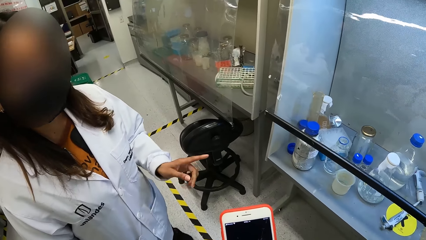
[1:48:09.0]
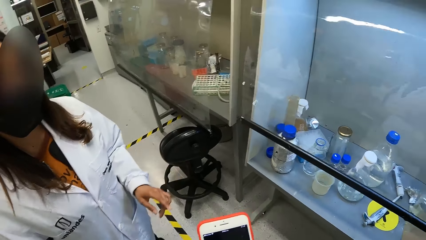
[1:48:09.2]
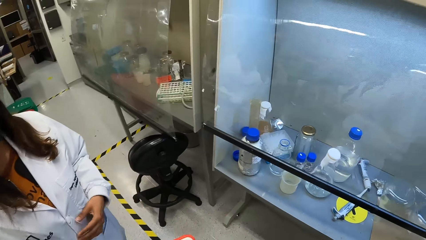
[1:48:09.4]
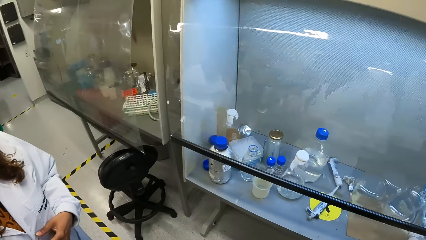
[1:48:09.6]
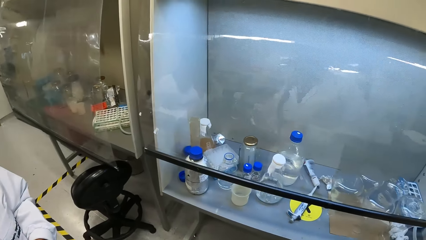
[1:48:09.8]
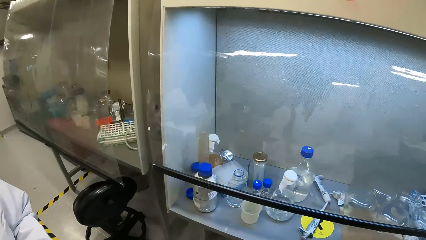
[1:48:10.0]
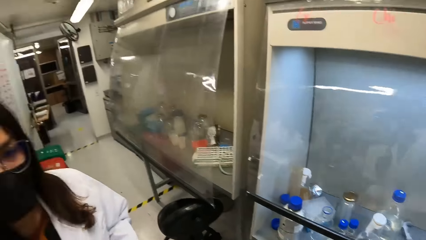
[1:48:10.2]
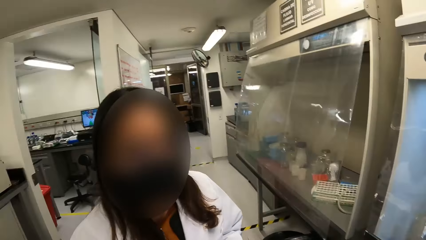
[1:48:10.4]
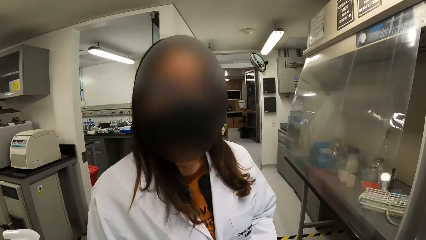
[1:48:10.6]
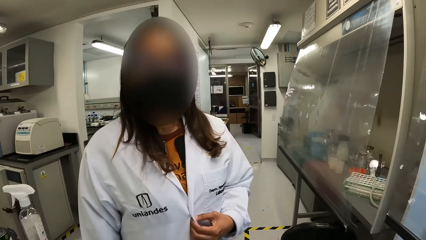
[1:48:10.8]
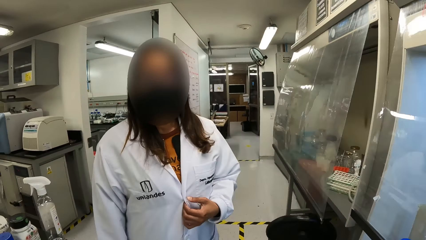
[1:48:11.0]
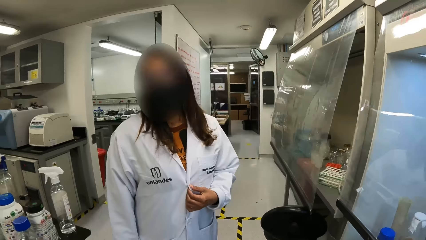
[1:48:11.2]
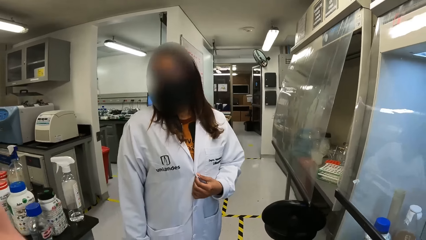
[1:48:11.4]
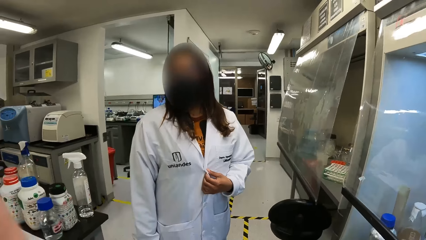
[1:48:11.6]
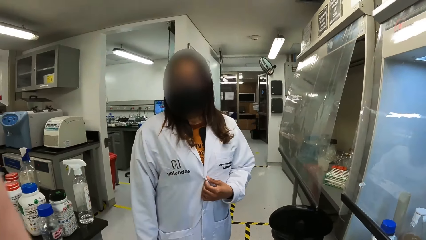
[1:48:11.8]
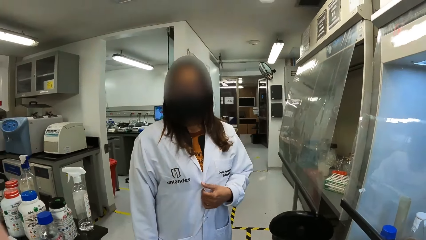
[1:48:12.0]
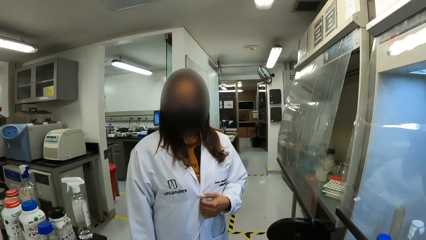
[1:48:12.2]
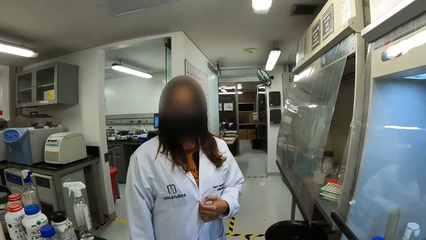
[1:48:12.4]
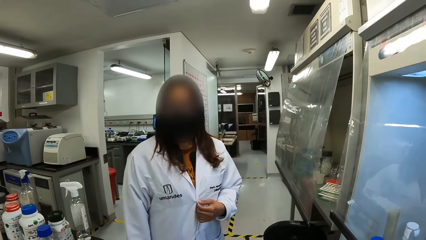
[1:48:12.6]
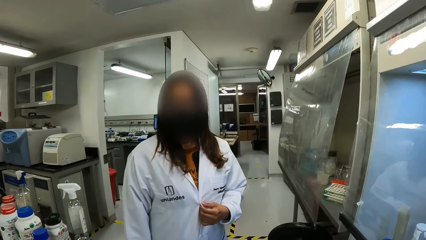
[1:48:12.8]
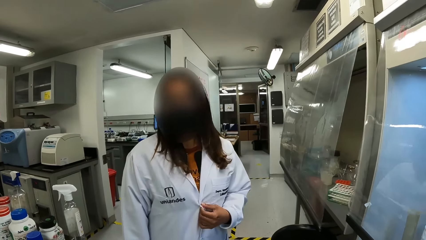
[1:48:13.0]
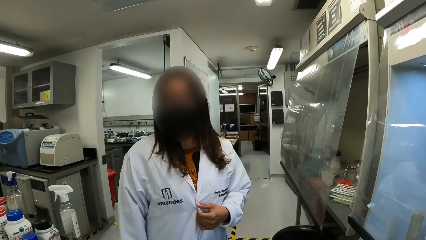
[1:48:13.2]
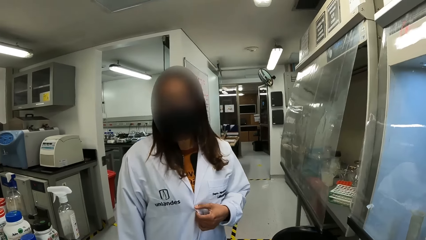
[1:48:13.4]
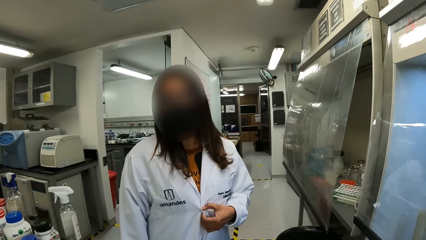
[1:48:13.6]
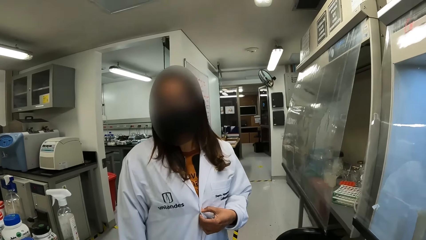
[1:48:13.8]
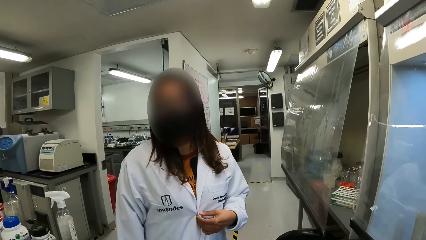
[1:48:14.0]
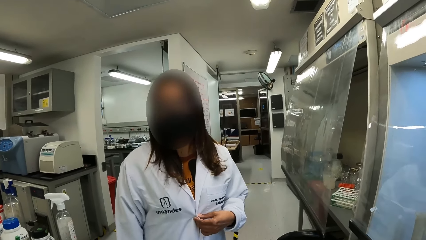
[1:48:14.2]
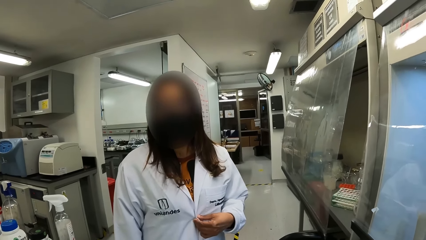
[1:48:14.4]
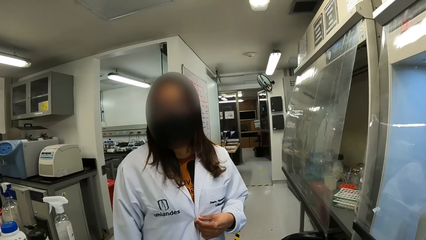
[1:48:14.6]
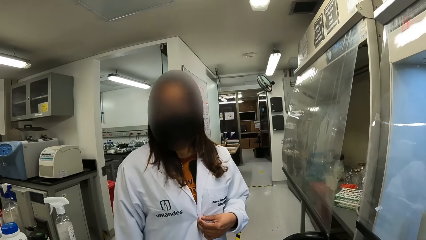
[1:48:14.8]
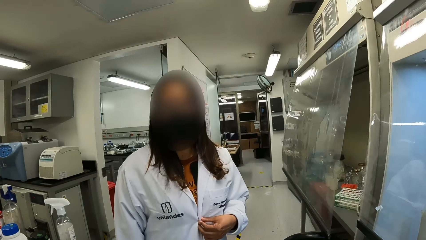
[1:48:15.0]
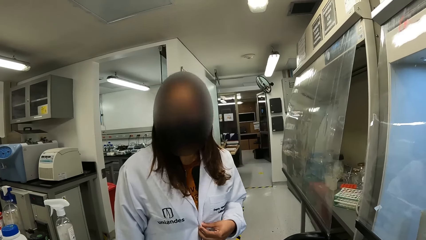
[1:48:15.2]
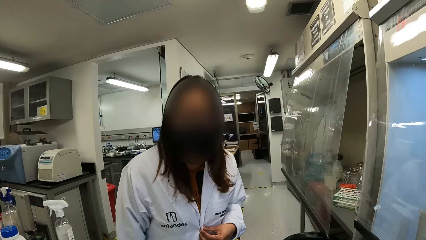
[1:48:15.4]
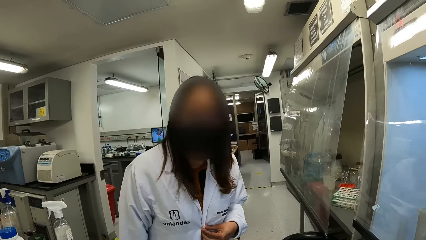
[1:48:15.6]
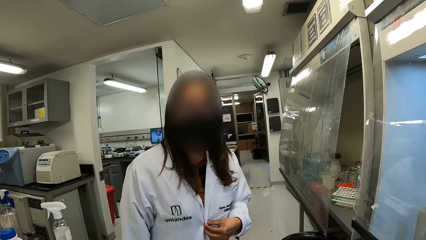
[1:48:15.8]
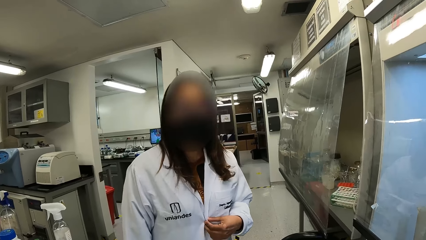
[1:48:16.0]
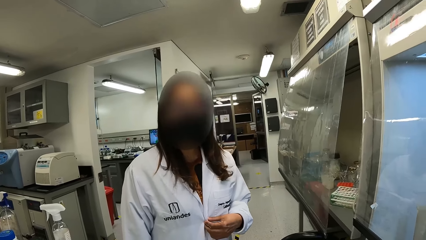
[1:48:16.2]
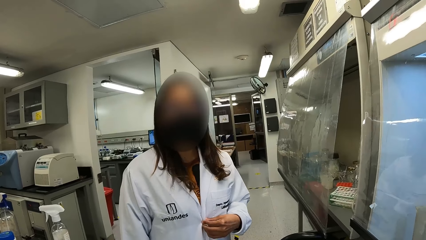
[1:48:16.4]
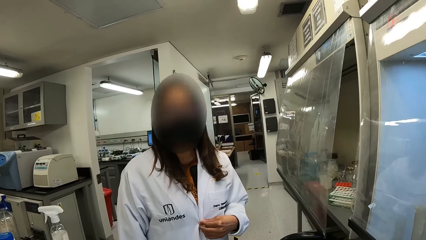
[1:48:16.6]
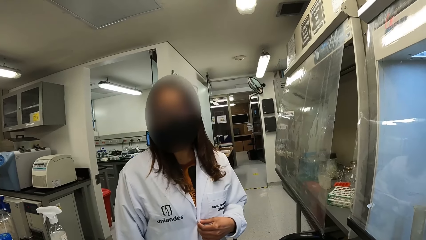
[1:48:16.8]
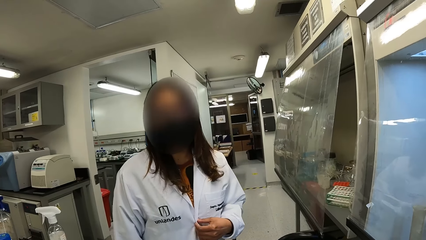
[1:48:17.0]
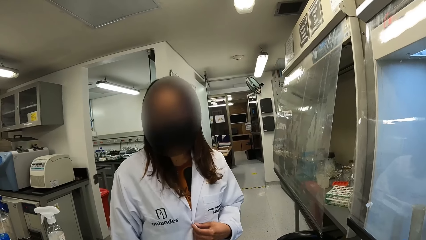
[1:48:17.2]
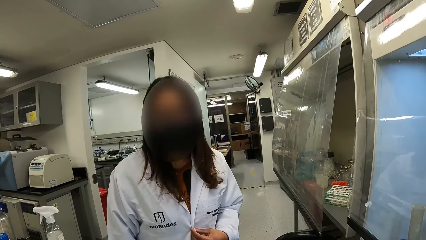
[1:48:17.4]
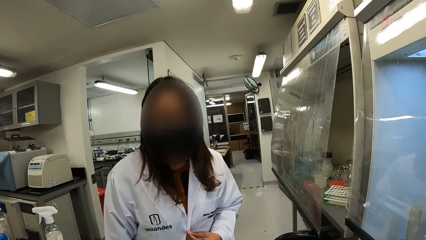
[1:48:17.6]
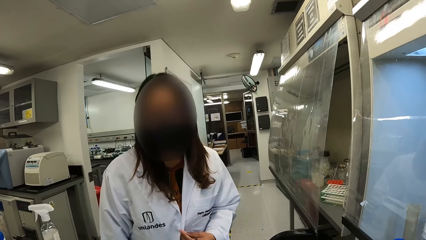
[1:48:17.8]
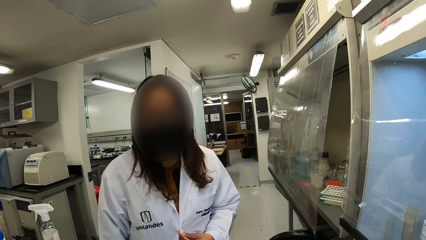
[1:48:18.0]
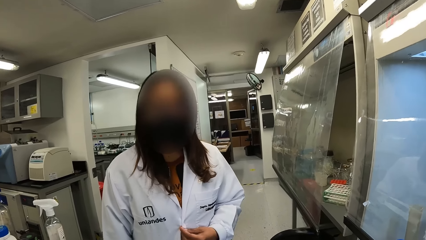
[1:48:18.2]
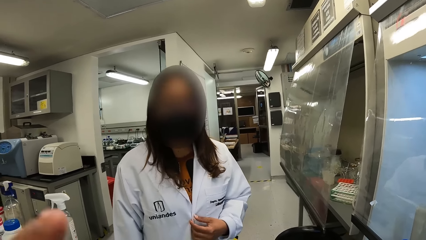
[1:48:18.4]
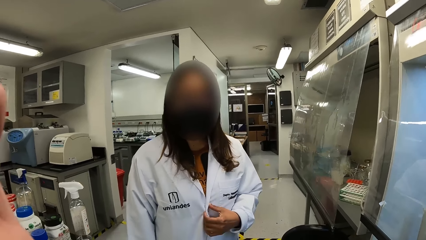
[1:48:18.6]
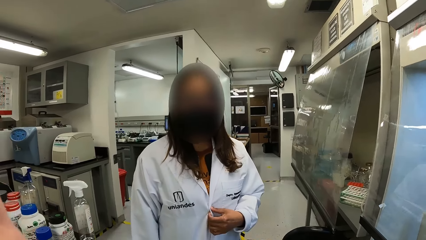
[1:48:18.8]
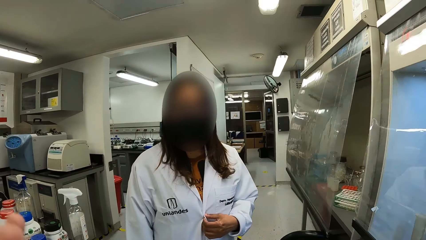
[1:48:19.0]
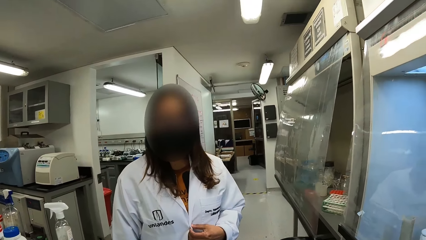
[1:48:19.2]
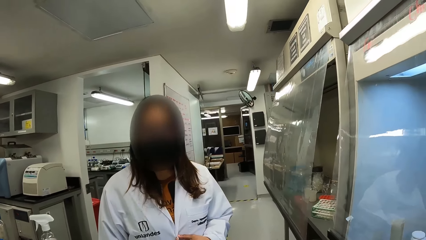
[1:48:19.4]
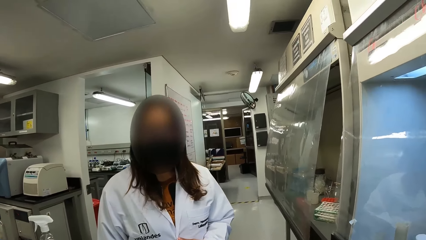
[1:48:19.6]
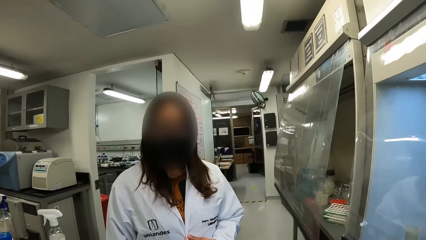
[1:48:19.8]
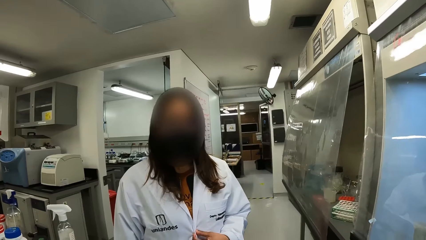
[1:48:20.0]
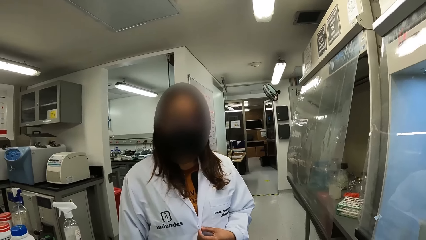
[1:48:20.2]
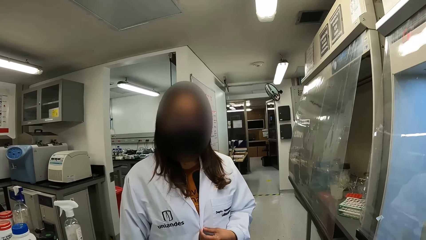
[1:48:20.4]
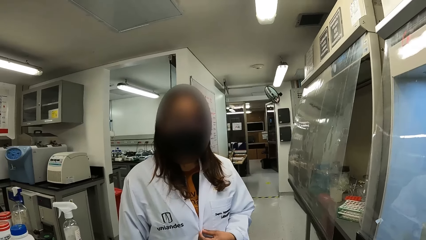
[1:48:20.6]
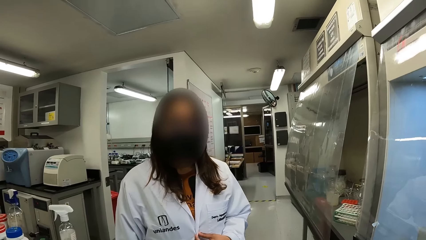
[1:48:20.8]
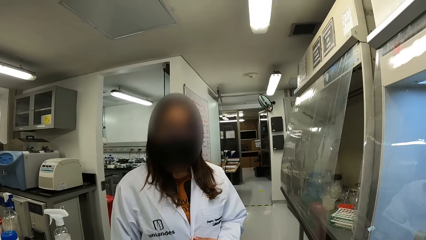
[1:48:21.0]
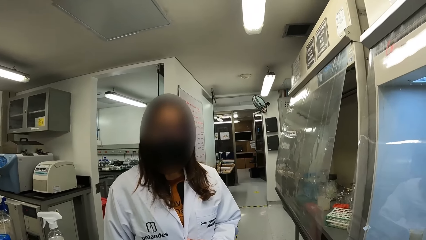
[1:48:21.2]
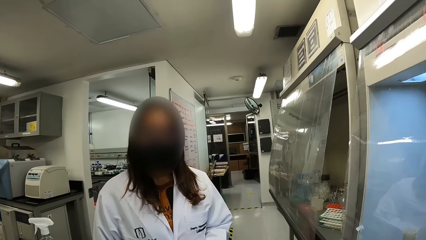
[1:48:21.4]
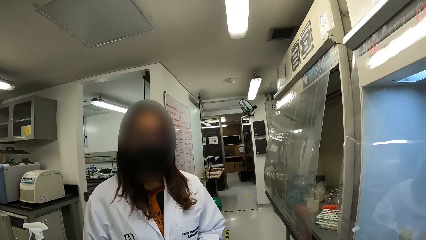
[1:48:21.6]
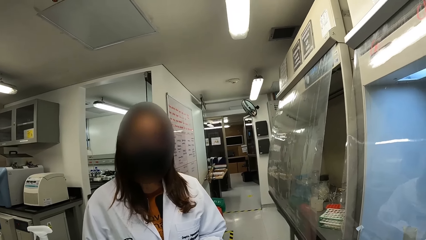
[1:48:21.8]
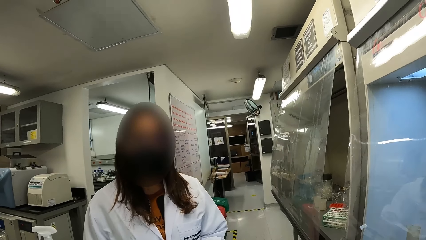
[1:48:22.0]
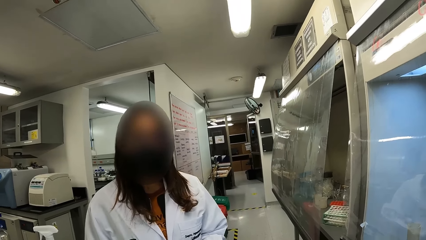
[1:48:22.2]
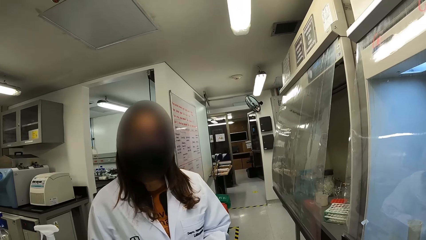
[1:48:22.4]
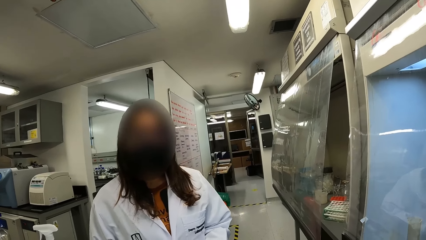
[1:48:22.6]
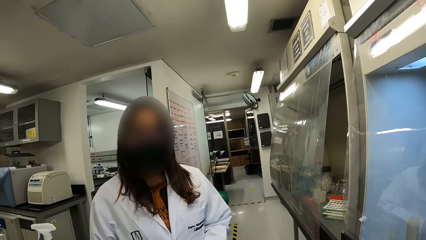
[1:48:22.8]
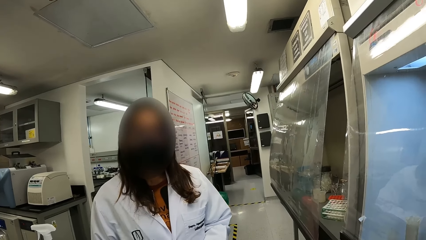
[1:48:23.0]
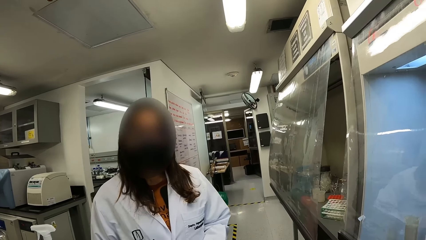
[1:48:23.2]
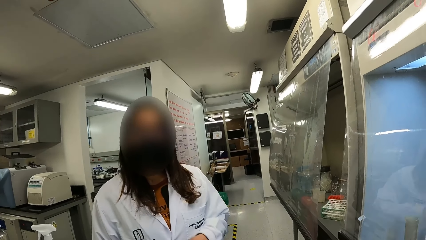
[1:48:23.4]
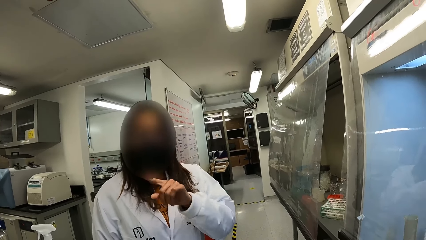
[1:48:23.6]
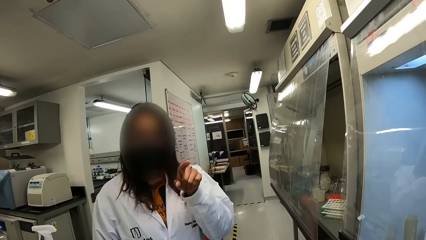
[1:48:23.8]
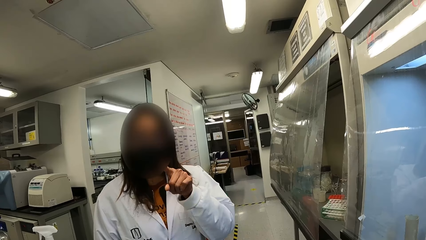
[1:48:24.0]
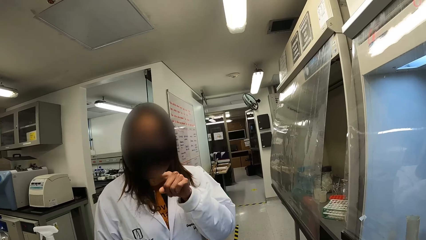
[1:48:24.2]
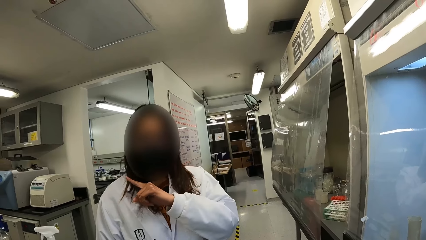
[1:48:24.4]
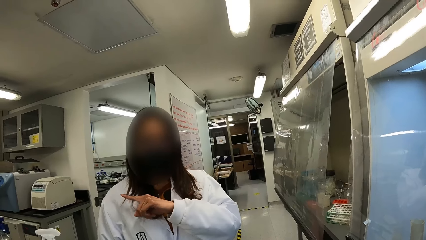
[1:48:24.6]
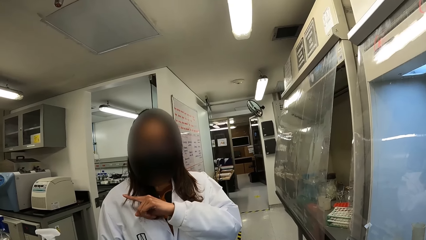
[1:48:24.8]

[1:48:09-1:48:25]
The lady raises her hand. The camera wearer looks around the laboratory. The lady talks with the camera wearer. The camera wearer interacts with the lady. The lady interacts with the camera wearer.
